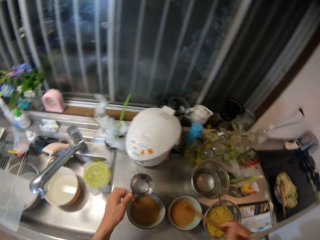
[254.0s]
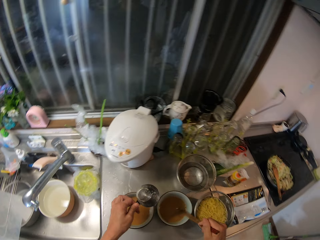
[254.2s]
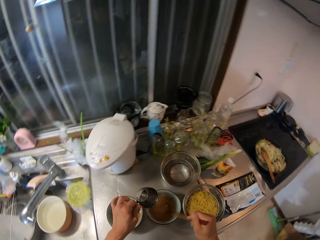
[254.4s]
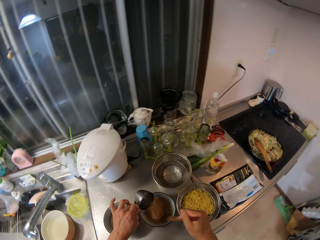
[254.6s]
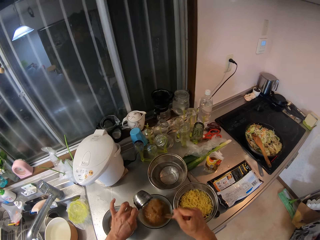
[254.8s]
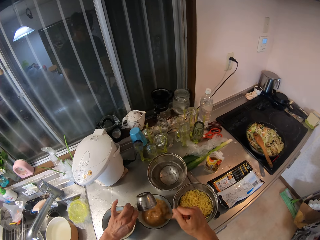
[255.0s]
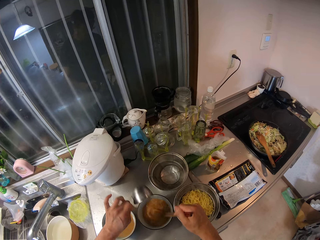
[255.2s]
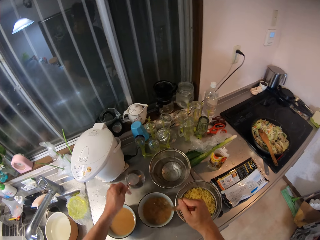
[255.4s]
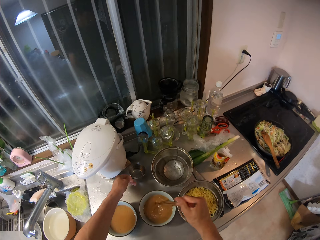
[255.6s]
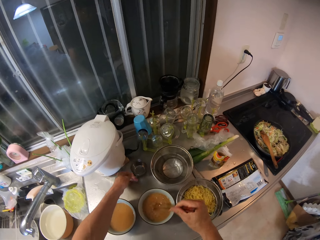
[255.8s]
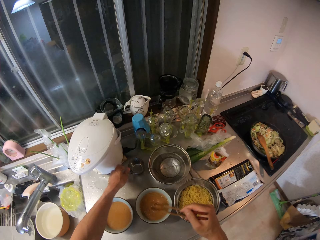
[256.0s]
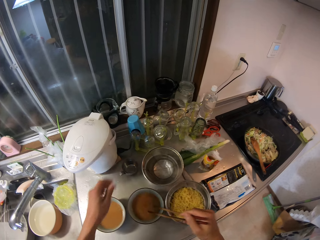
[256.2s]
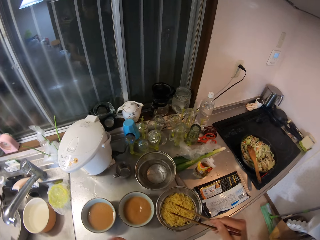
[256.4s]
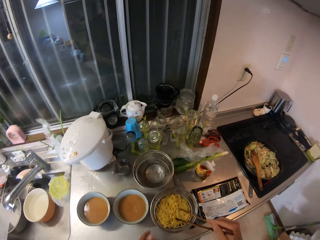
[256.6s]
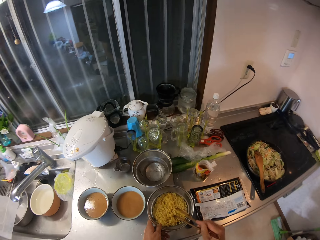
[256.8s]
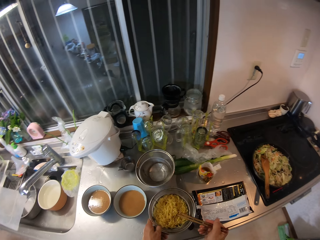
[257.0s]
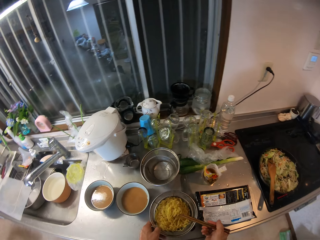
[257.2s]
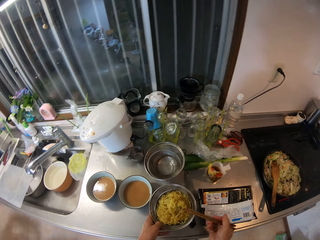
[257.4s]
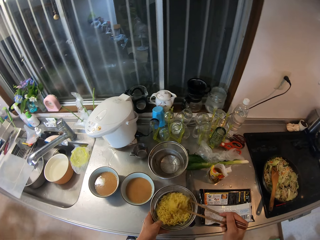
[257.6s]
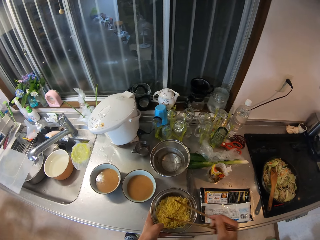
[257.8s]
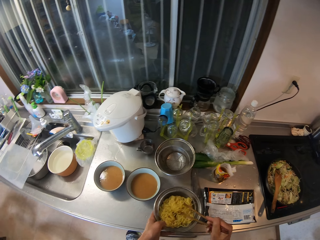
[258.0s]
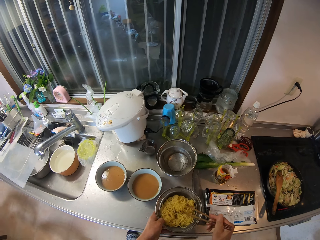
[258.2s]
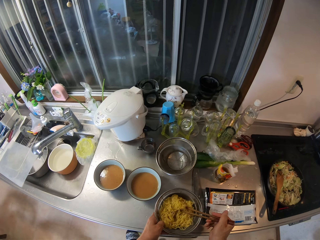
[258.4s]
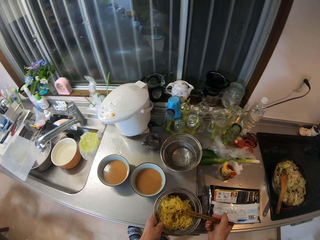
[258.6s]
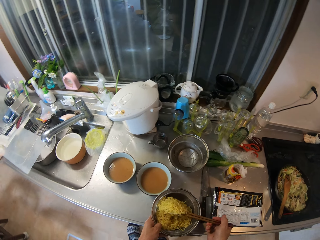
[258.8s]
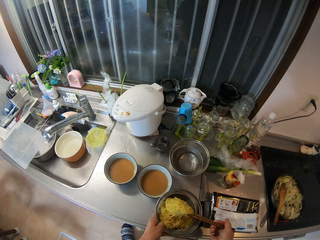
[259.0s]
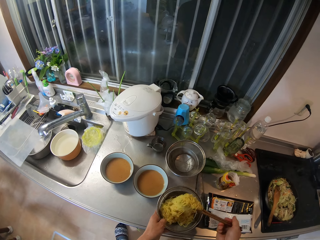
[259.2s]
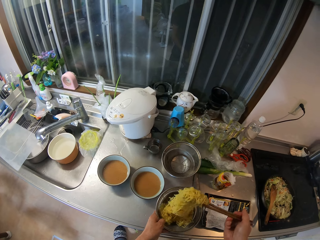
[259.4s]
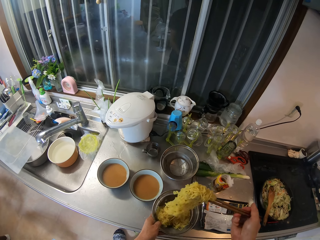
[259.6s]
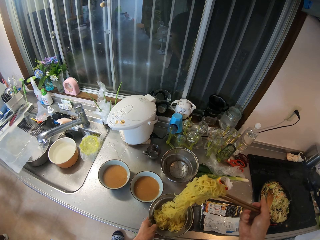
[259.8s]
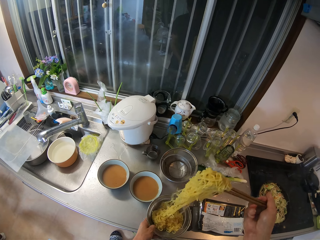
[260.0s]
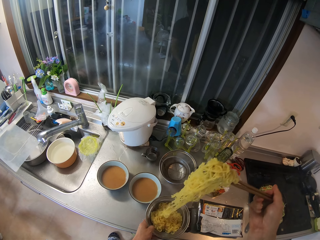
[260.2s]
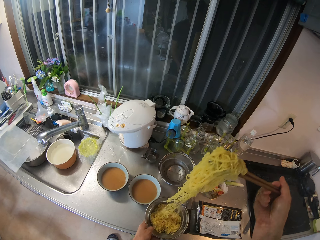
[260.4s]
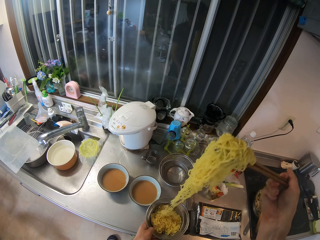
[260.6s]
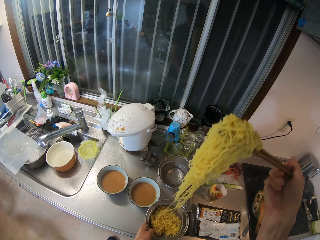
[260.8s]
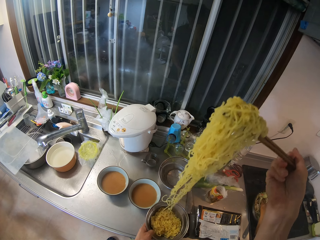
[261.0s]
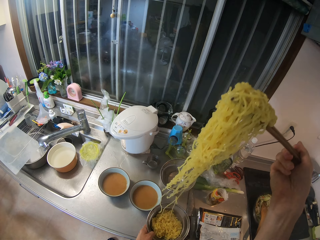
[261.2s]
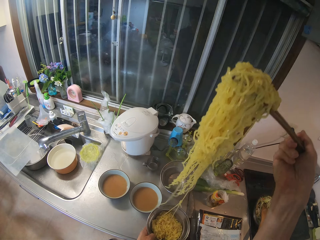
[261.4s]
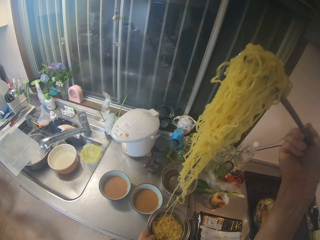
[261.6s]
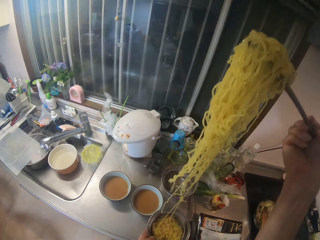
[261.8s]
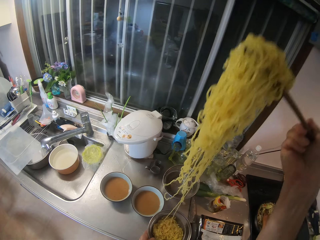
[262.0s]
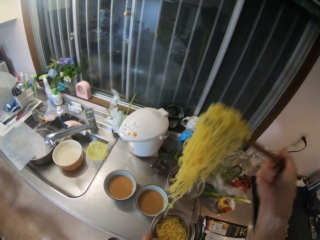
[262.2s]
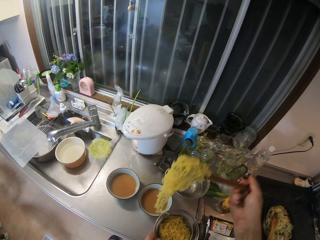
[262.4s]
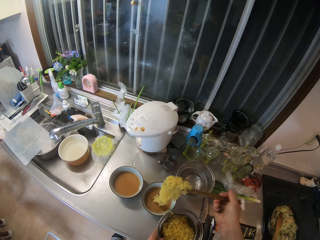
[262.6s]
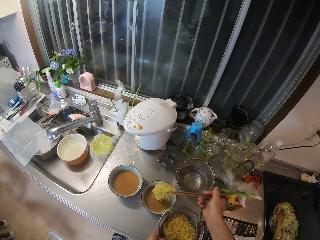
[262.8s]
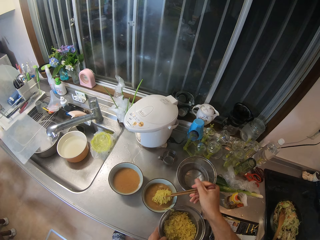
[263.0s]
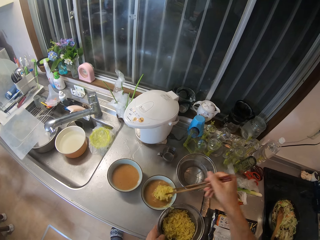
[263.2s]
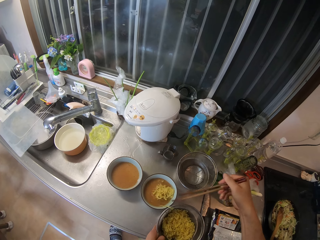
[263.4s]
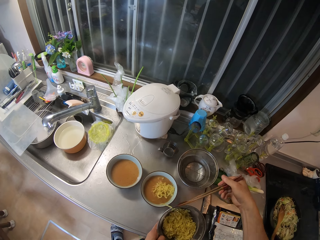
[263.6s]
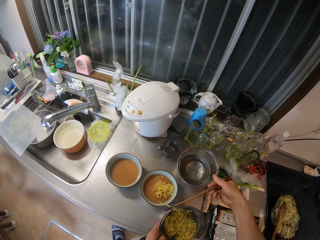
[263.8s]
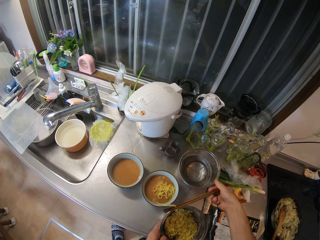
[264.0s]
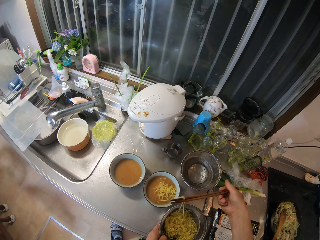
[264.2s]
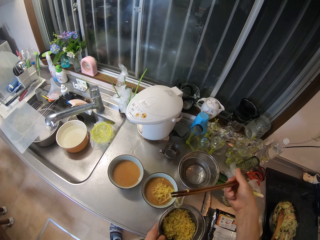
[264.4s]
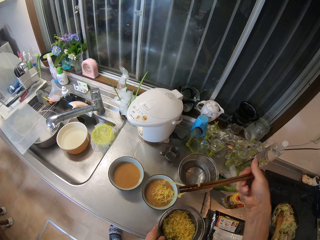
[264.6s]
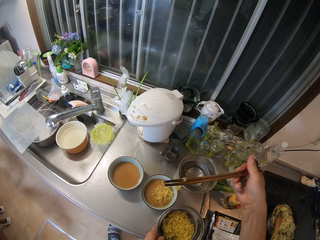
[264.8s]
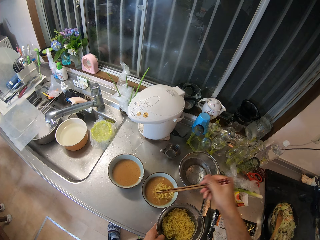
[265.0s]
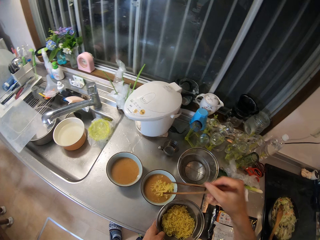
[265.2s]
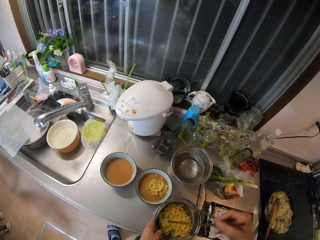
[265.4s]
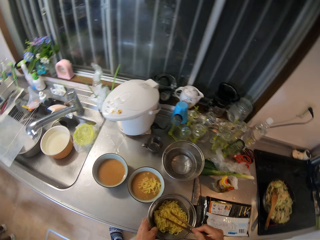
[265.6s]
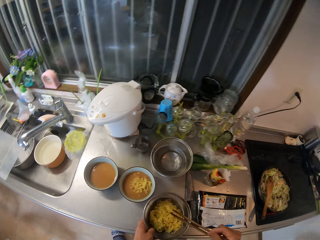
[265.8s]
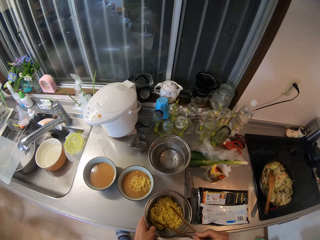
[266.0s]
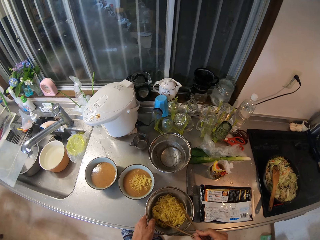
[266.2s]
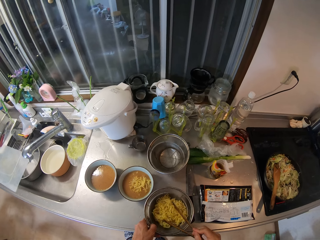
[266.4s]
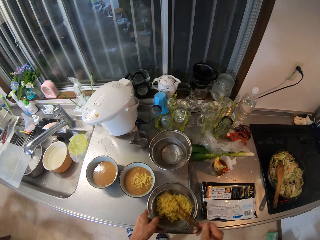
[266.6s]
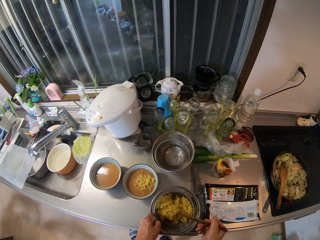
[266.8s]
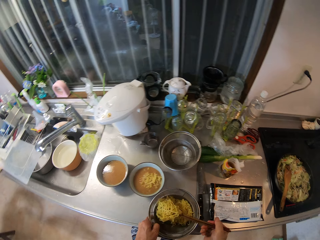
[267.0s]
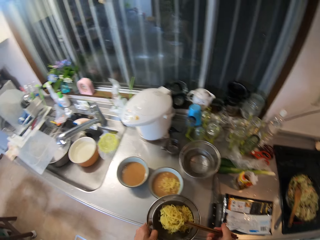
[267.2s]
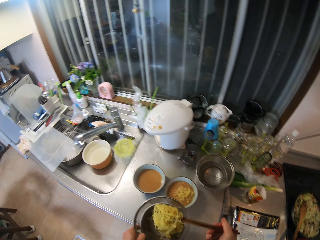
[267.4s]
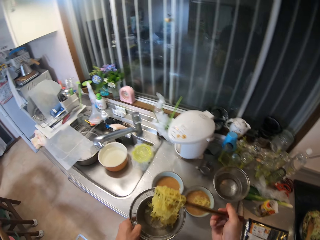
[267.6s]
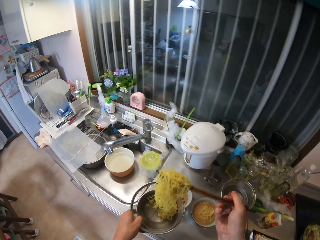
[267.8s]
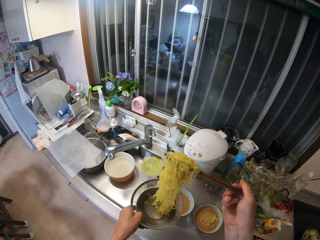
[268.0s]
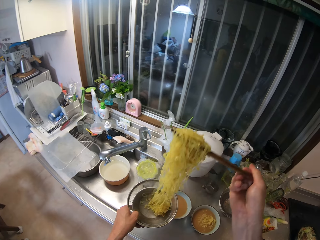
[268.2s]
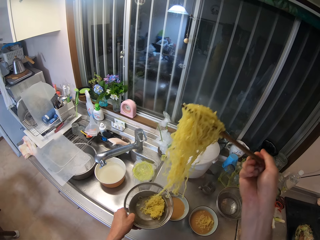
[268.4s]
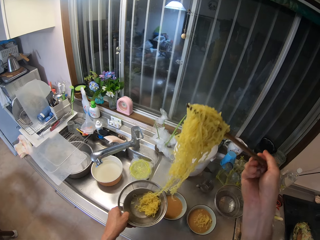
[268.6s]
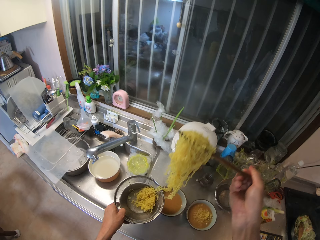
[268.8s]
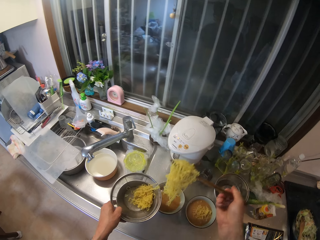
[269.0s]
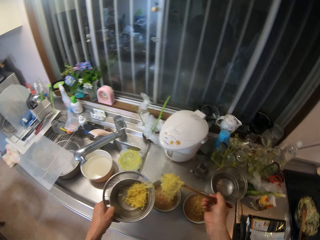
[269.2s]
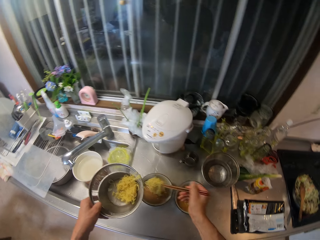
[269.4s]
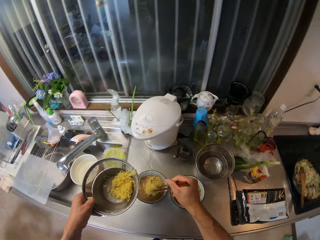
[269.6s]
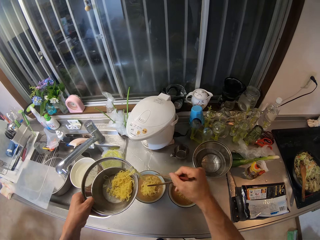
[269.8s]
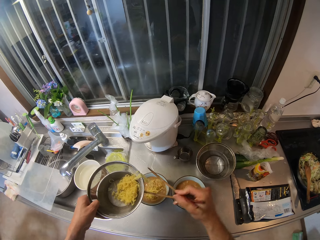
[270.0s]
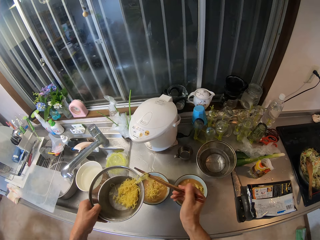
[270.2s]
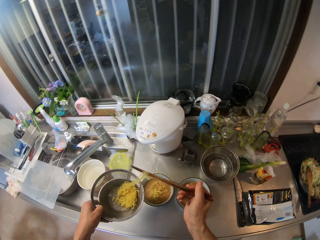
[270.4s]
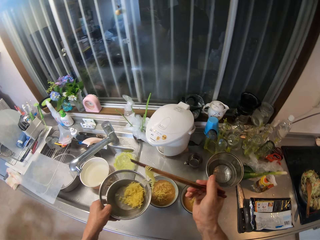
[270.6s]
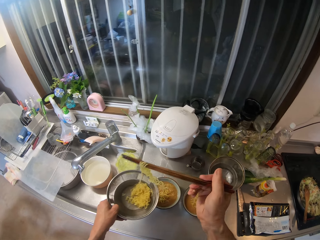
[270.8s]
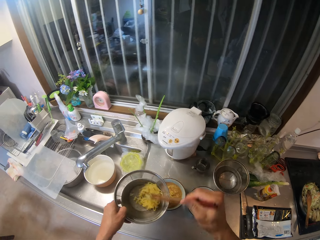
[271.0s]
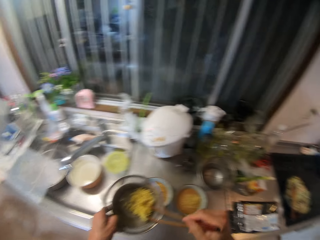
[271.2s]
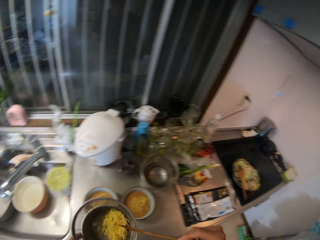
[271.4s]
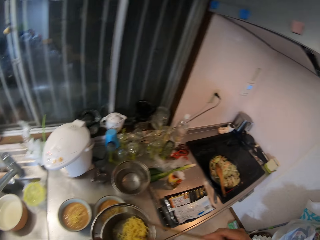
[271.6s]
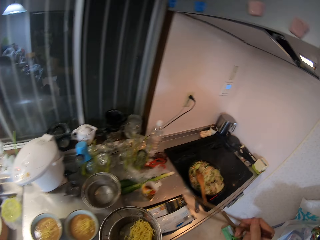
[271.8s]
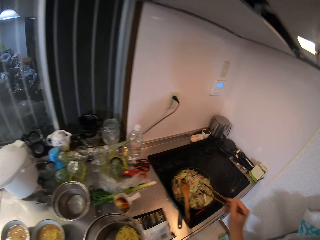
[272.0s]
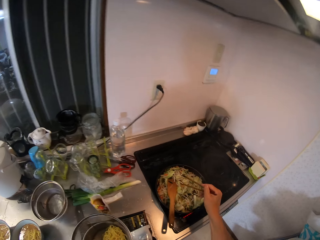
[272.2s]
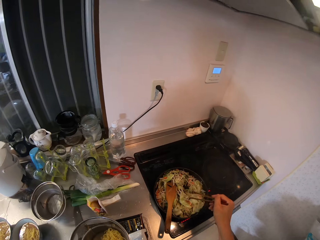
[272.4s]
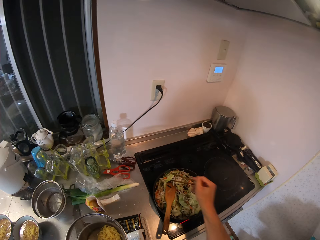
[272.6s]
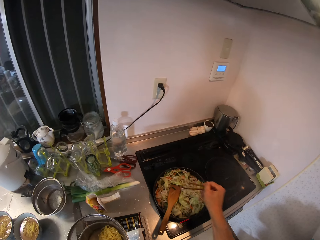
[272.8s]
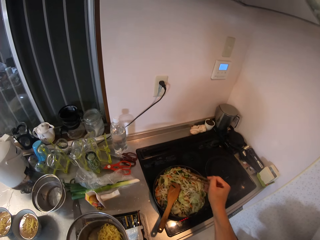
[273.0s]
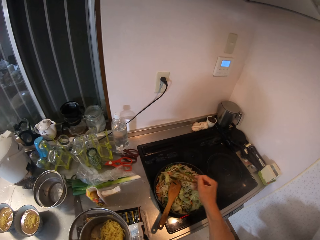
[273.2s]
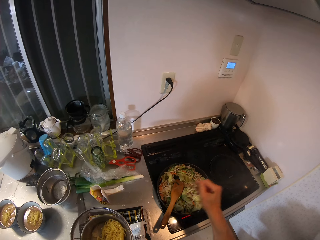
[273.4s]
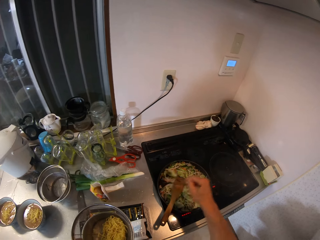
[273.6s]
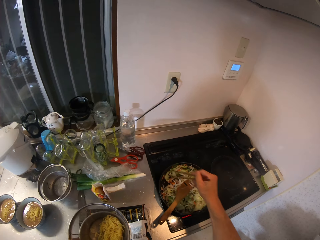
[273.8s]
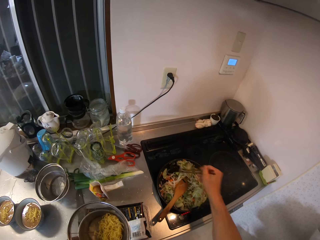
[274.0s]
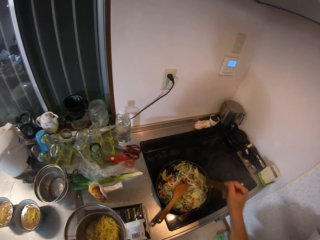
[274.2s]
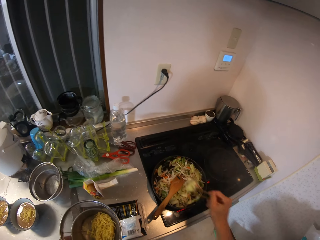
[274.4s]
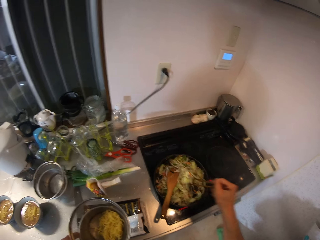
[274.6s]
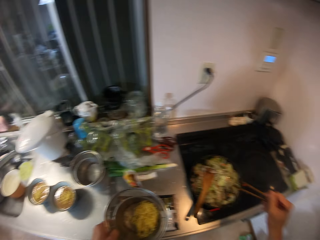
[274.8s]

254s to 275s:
The camera wearer pours the water in the cup into the first bowl of spices. She stirs the spices in the first bowl with the chopping sticks in her right hand. She drops the cup on the slab. She holds the noodles. She takes some noodles from the stainless sieve with the chopping stick in her right hand. She turns the noodles. She drops the noodles into the first bowl of spices. She takes some noodles from the stainless sieve with the chopping stick in her right hand. She drops the noodles into the second bowl of spices. She stirs the vegetable on the frying pan with the chopping sticks in her right hand.
